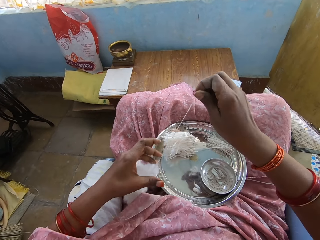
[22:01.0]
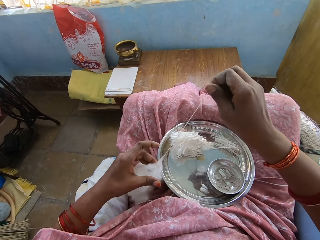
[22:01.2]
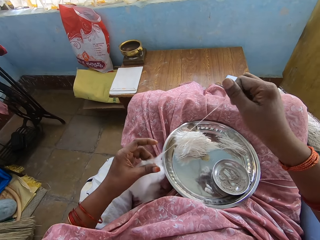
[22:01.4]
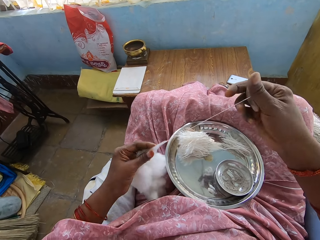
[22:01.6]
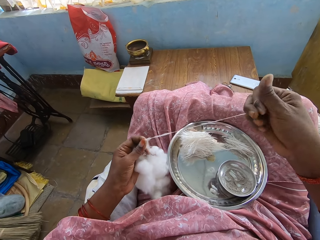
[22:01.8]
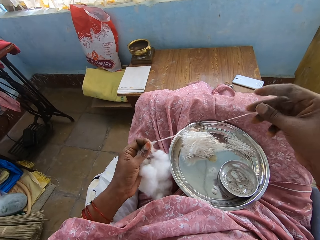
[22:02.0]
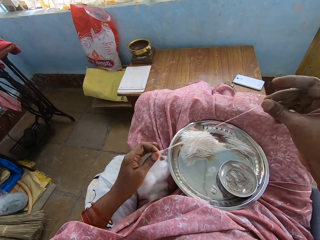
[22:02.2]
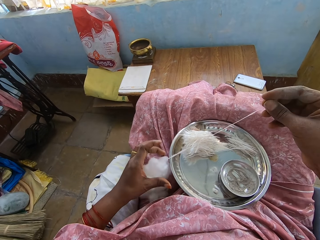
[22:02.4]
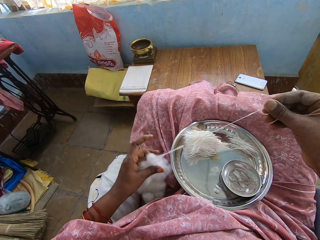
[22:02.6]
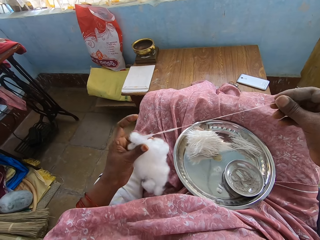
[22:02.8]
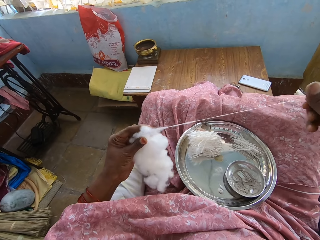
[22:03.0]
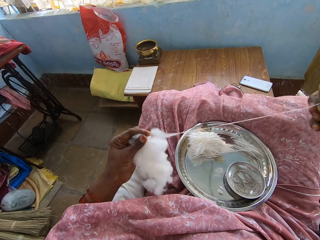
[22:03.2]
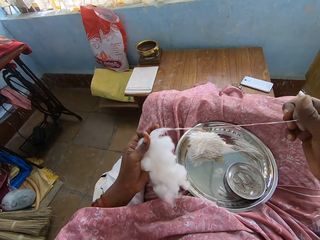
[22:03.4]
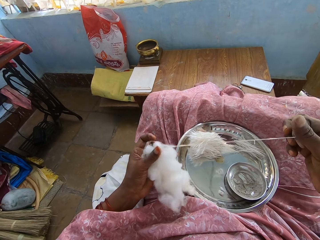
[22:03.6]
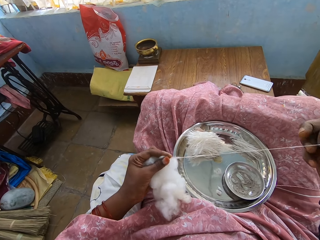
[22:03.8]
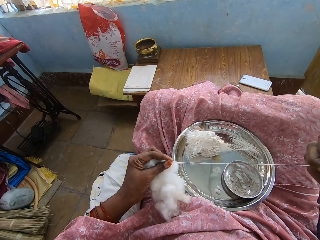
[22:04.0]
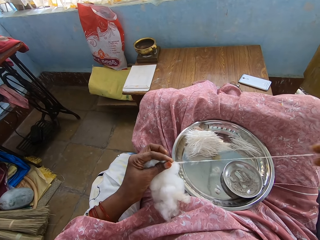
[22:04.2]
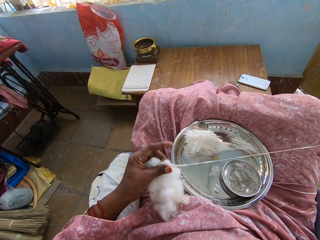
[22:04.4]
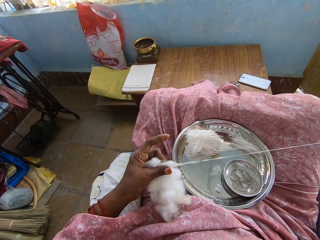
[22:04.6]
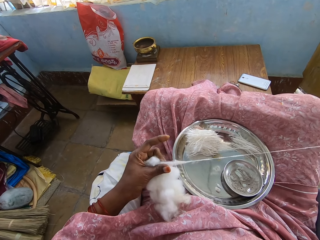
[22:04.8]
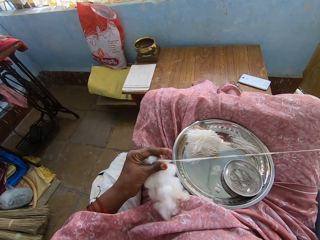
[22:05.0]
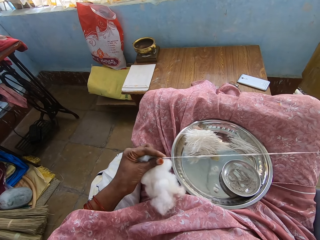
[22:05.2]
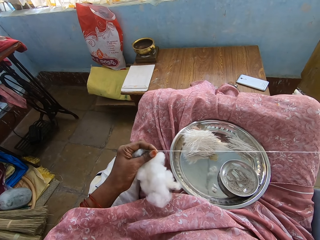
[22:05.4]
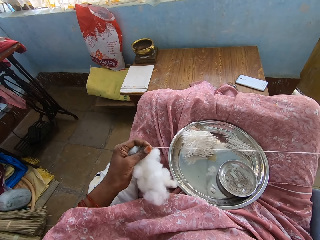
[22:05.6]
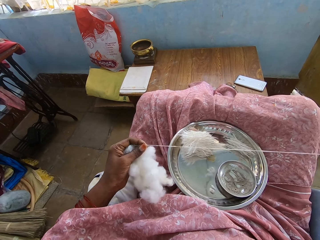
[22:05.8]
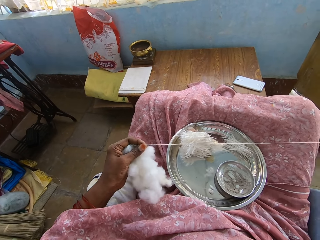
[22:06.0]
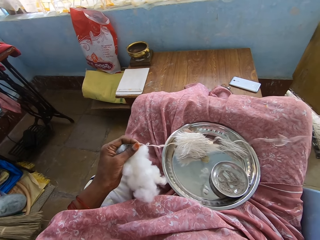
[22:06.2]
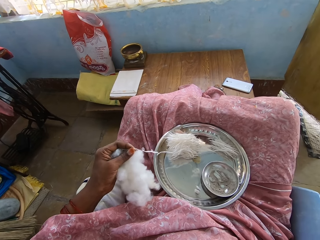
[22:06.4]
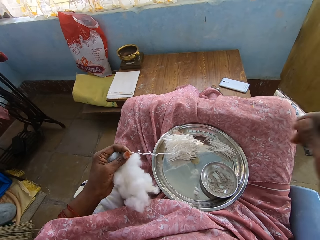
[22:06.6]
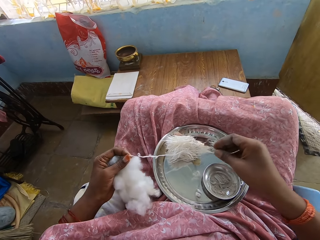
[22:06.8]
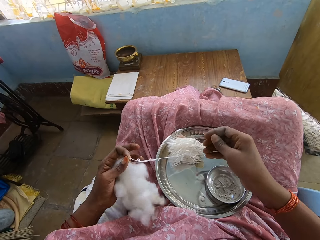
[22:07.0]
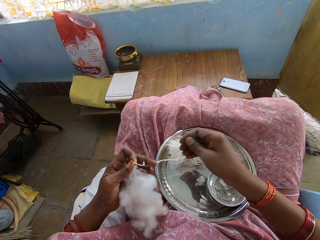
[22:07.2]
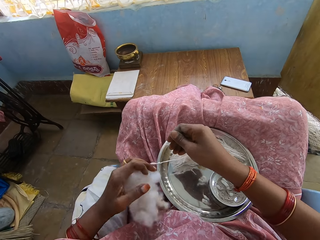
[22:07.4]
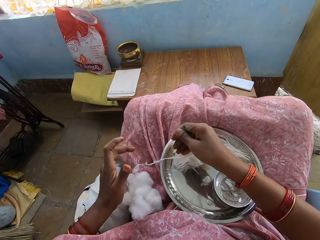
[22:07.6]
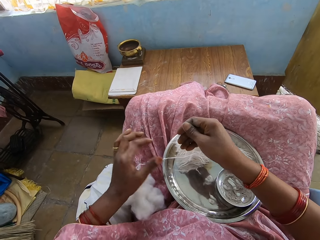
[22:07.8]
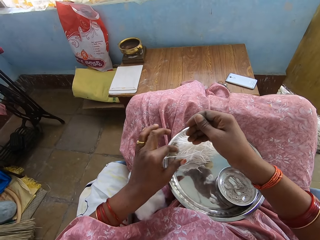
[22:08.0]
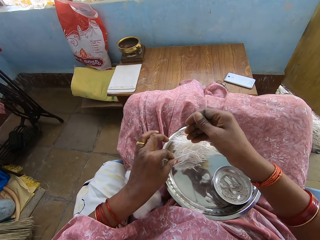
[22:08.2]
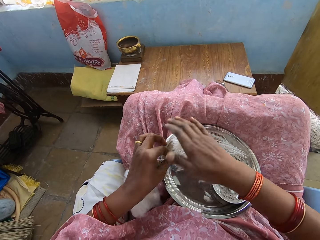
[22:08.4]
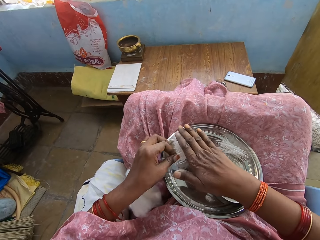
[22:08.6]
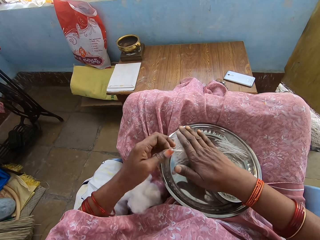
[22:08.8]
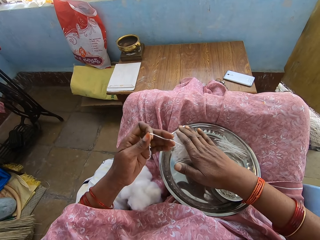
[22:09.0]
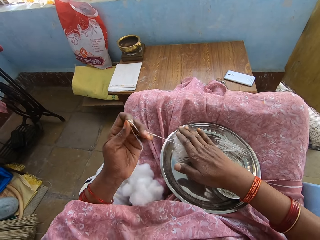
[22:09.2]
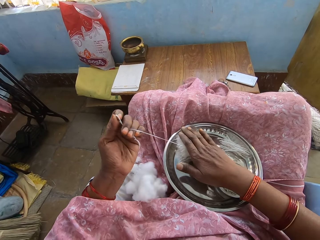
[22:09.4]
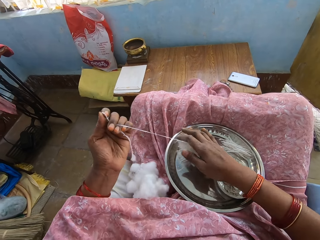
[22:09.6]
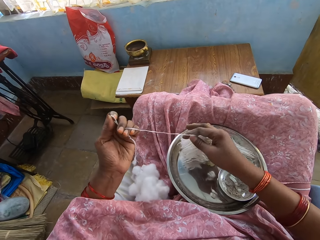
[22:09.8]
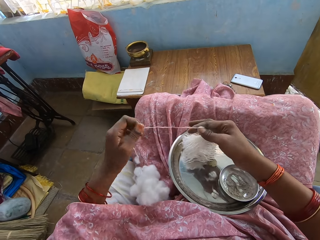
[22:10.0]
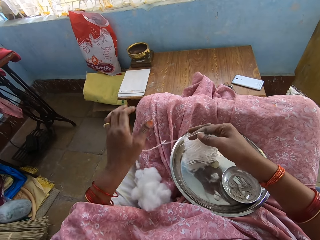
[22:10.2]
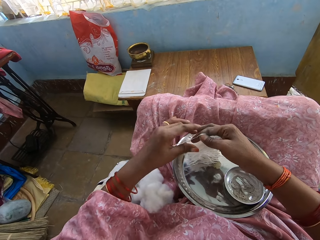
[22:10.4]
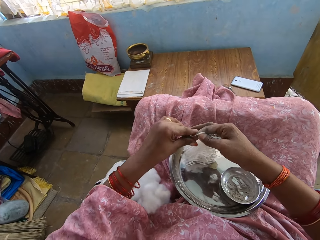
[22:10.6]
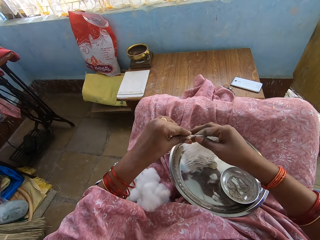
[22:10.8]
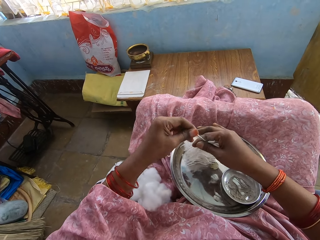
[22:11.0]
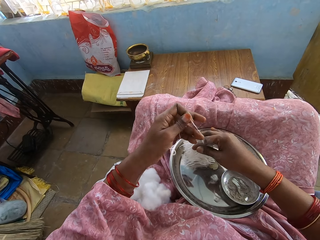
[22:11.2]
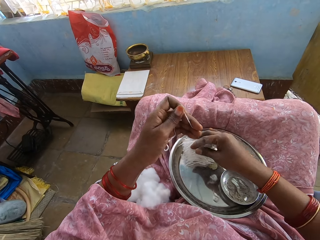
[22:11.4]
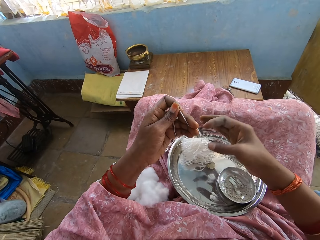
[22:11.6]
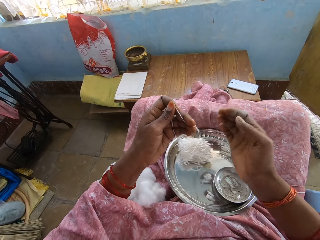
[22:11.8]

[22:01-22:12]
The camera wearer pulls the cotton strand from the cotton. They pick the cotton strand from the tray. They pull the cotton strand from the tray and hold the cotton strand on the tray.

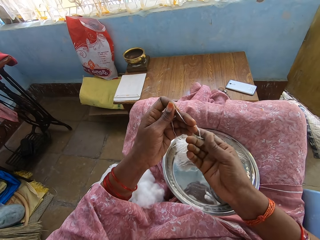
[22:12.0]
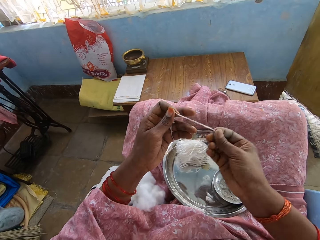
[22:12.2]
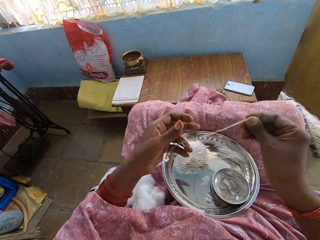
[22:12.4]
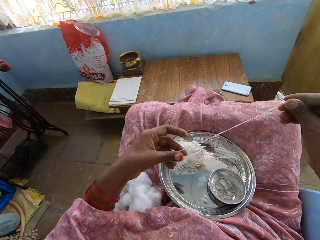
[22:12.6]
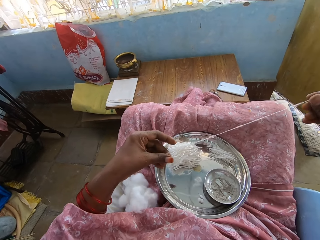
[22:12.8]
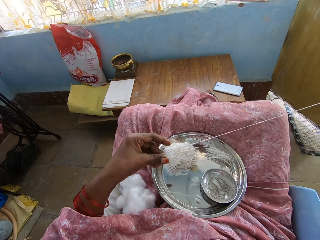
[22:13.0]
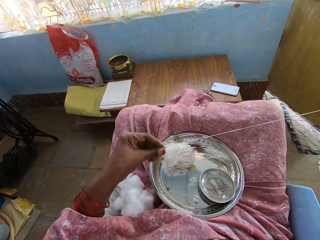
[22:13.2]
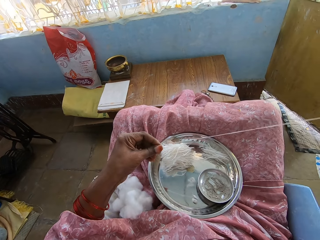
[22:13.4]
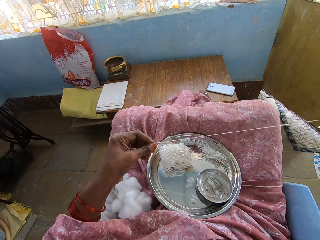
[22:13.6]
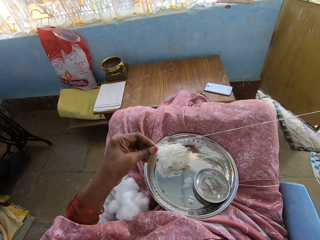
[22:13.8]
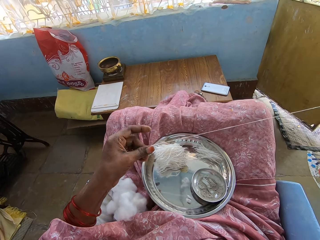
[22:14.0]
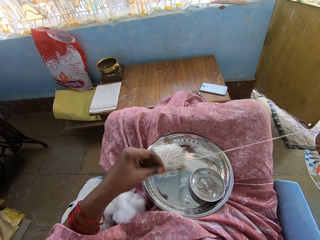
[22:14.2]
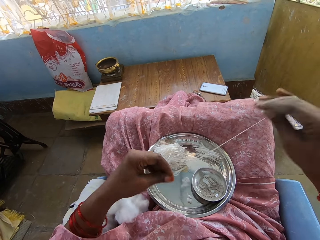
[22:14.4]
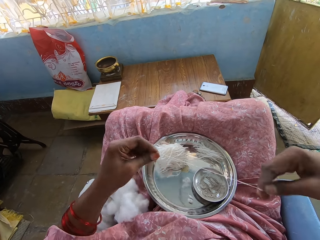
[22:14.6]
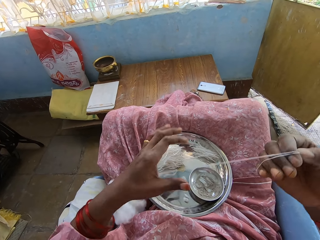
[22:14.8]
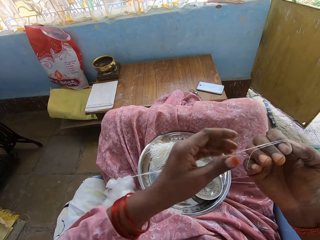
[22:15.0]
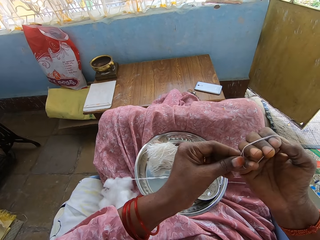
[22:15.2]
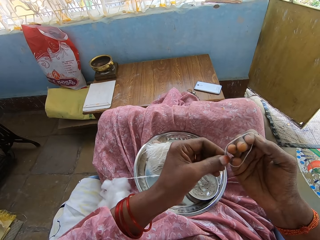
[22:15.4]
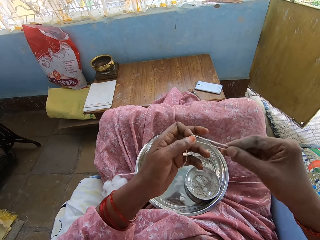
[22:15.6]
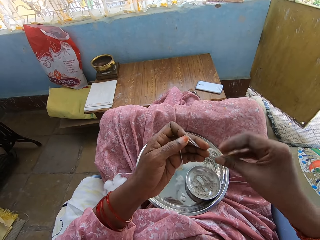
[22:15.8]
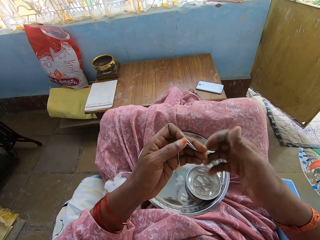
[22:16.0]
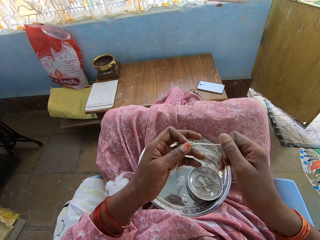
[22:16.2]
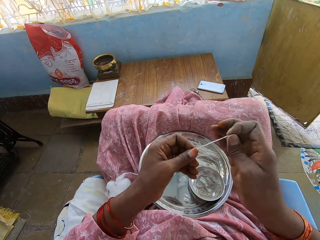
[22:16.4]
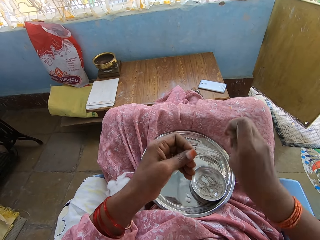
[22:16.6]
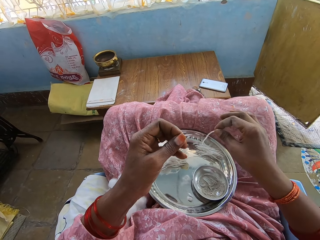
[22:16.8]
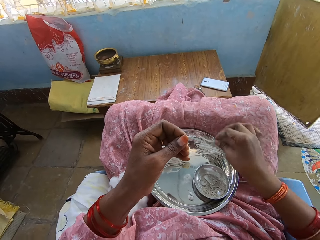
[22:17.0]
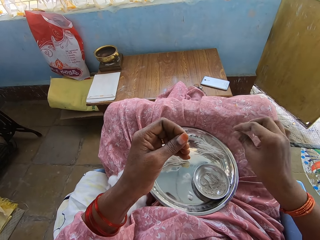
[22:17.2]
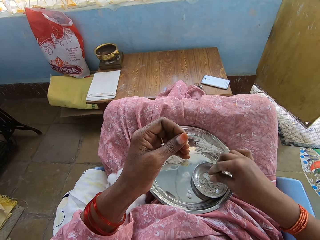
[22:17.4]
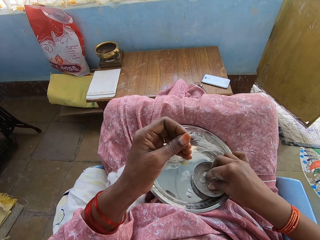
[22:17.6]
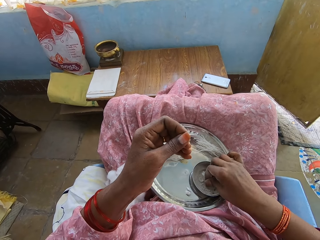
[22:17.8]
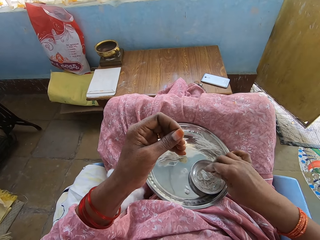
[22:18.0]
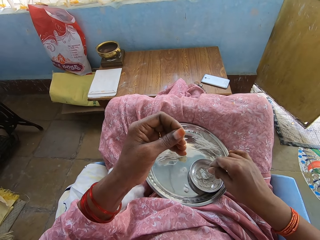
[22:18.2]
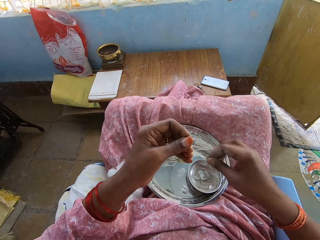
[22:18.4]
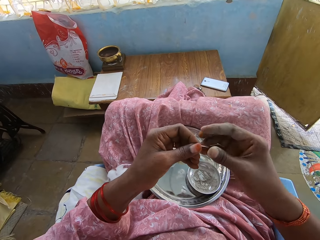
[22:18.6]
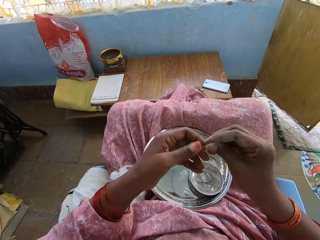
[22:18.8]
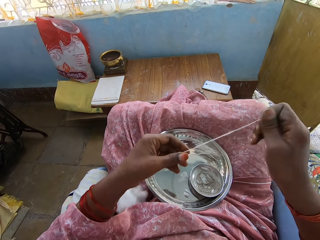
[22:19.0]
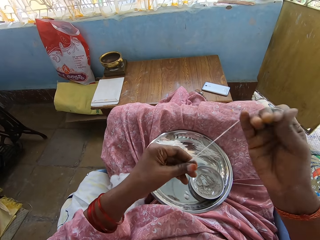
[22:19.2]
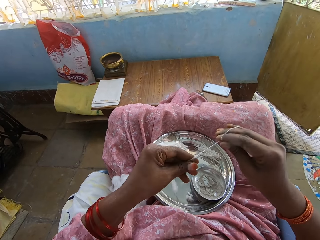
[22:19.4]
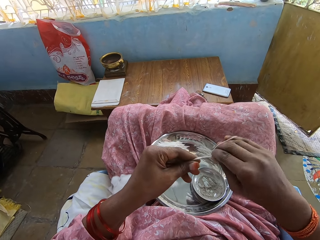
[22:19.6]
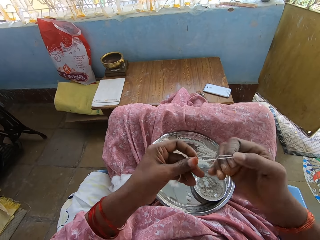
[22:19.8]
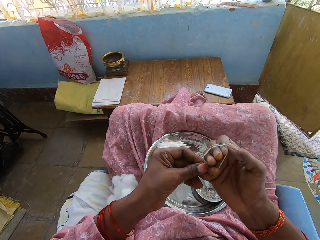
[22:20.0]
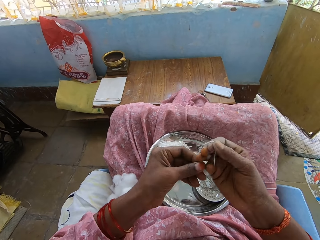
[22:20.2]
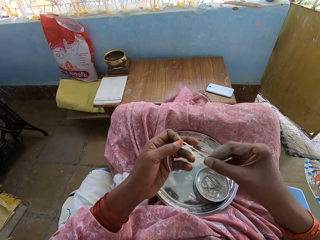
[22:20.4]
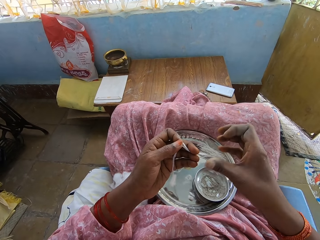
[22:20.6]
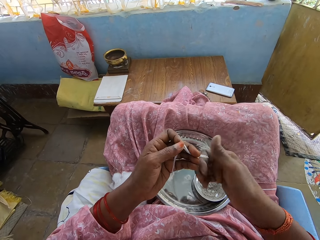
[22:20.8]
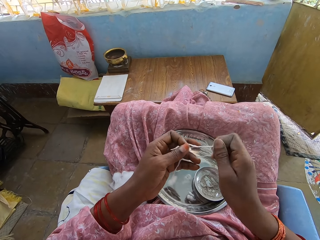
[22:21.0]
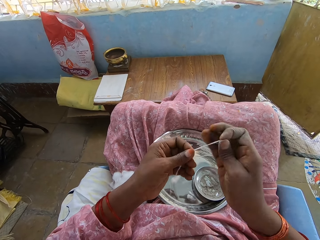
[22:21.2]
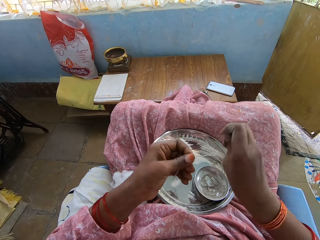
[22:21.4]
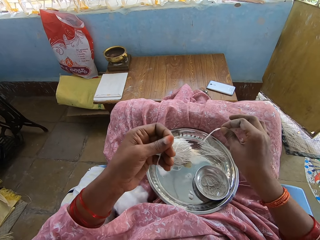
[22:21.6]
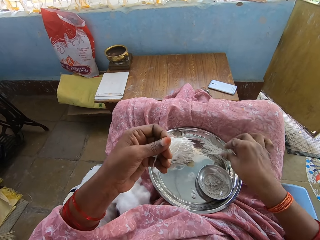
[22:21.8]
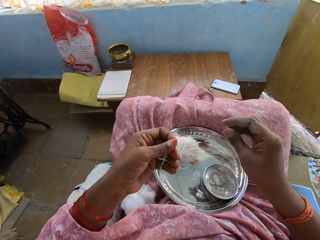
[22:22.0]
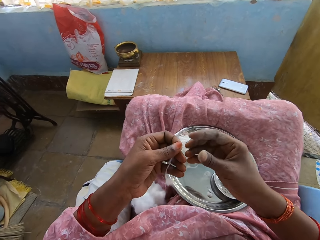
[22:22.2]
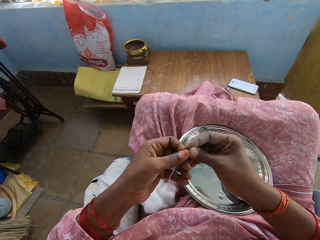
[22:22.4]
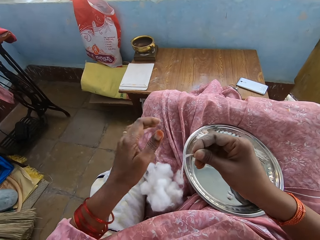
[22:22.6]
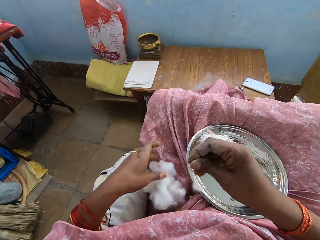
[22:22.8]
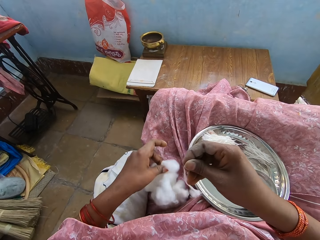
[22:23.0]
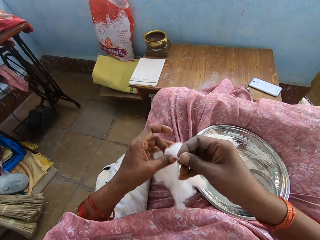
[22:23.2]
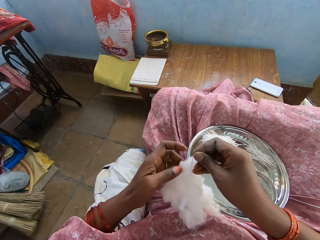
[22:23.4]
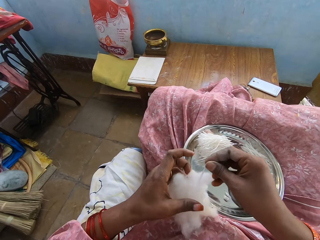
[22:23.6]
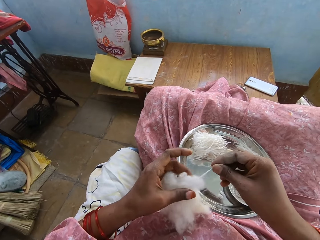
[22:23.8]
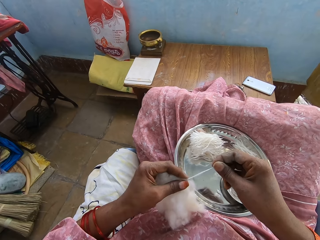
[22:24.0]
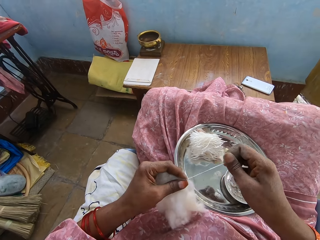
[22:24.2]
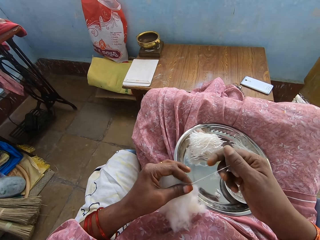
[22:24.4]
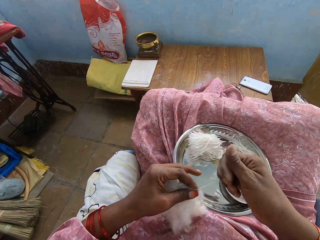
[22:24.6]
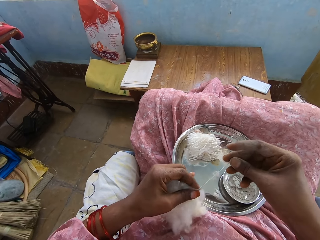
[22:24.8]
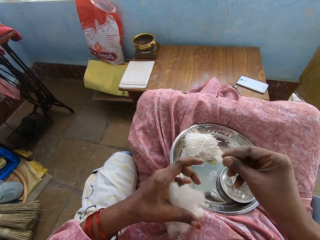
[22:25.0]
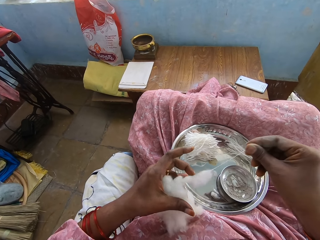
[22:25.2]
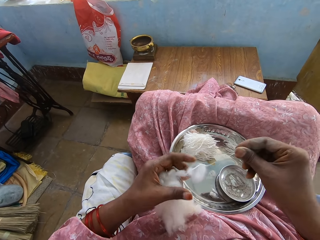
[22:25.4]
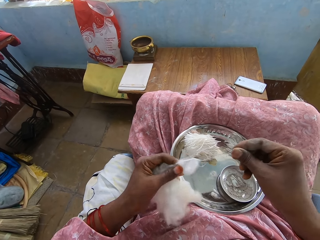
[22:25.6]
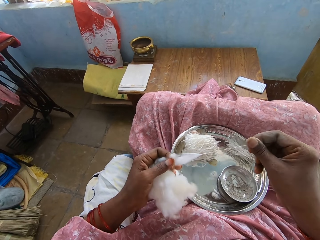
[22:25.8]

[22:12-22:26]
The camera wearer straightens the cotton strand. She rolls the cotton strand on her fingers. She twists the cotton strand. She cuts the cotton strand from the other cotton strand. She places the cotton strand on the tray. She touches the powder in the plate. She rolls the cotton strand on her fingers. She twists the cotton strand. She cuts the cotton strand from the other cotton strand. She places the cotton strand on the tray. She picks the cotton from her lap. She pulls the cotton strand from the tray.
